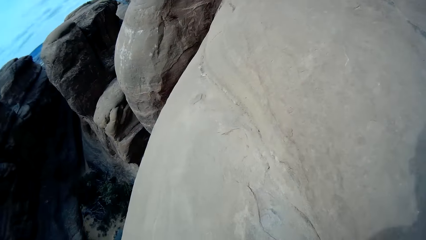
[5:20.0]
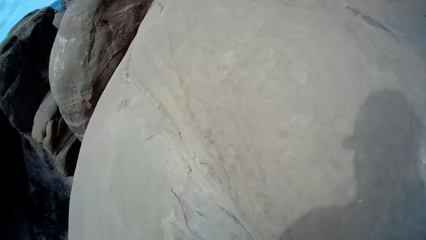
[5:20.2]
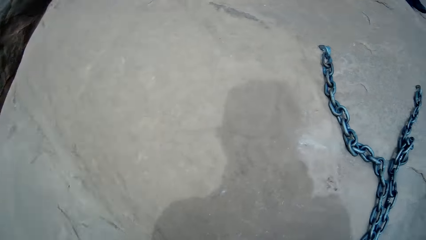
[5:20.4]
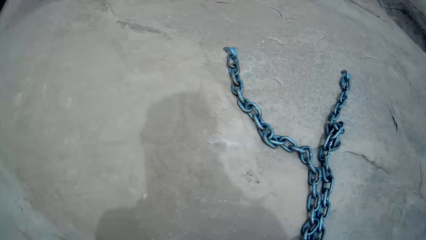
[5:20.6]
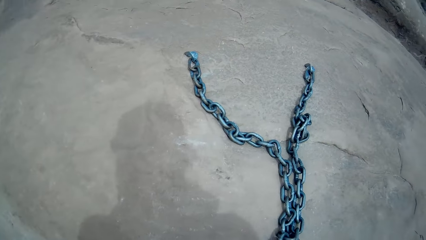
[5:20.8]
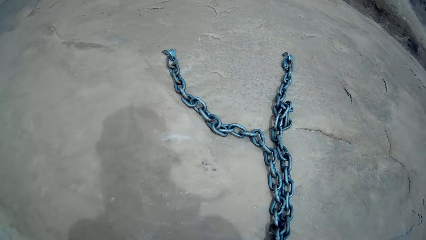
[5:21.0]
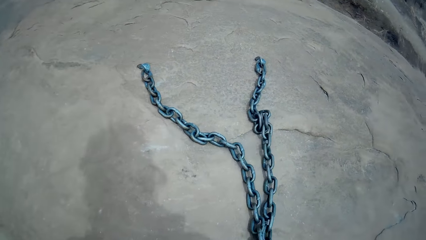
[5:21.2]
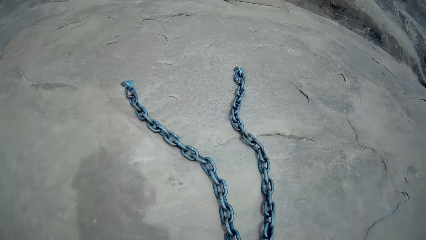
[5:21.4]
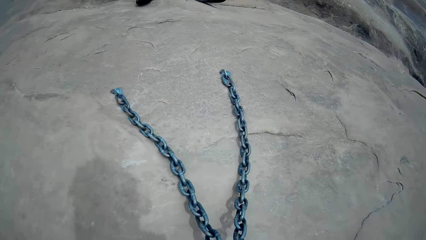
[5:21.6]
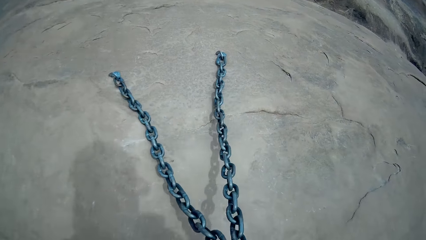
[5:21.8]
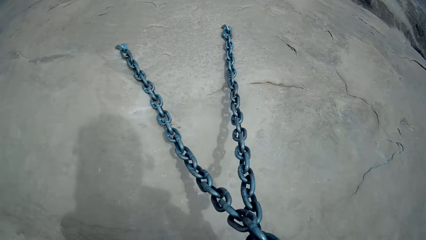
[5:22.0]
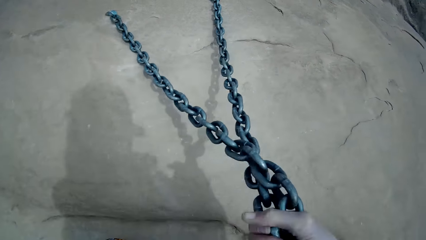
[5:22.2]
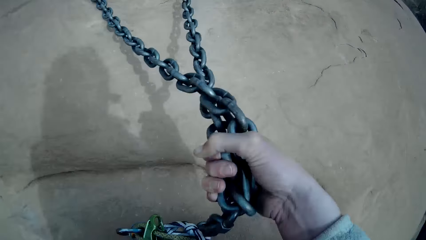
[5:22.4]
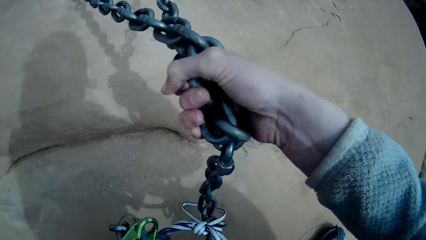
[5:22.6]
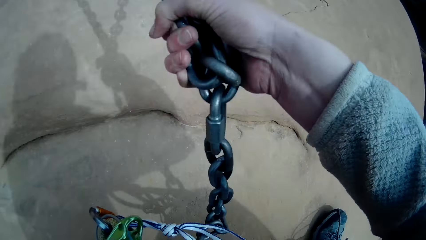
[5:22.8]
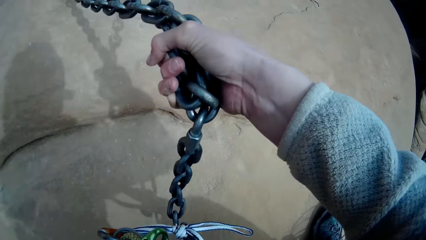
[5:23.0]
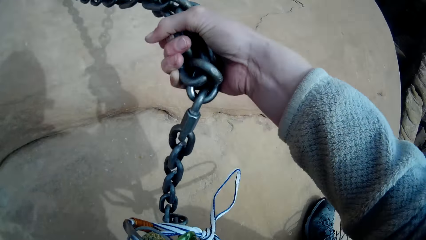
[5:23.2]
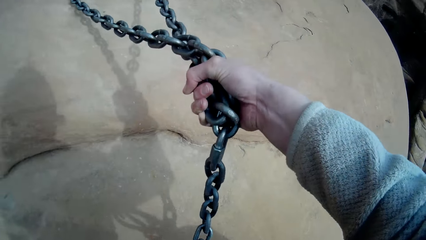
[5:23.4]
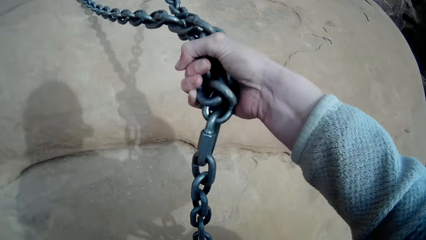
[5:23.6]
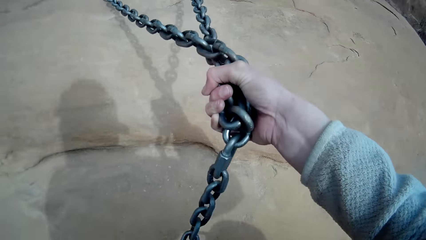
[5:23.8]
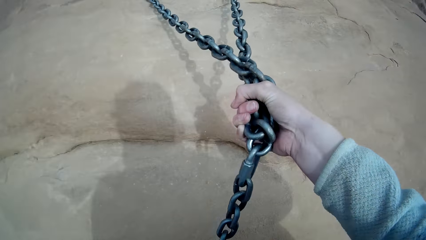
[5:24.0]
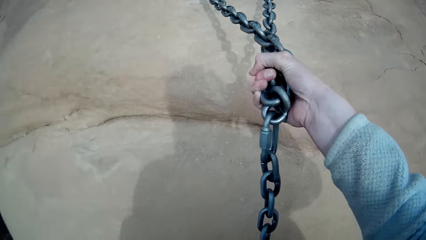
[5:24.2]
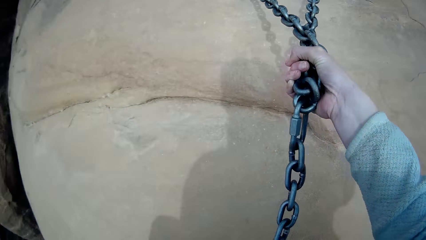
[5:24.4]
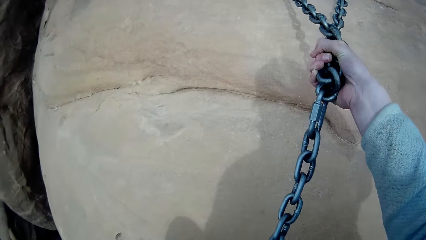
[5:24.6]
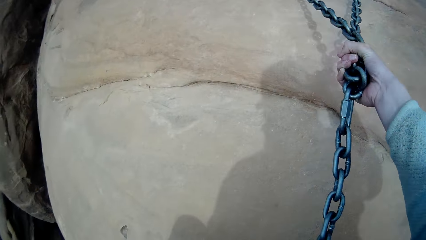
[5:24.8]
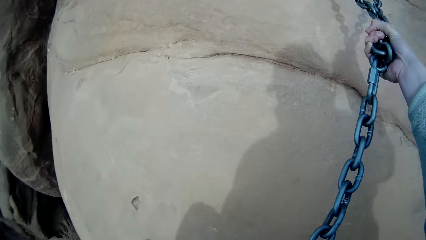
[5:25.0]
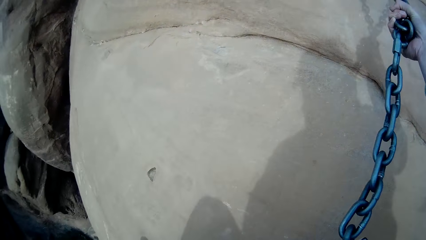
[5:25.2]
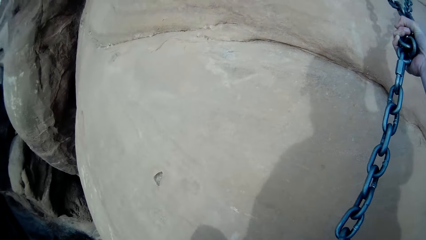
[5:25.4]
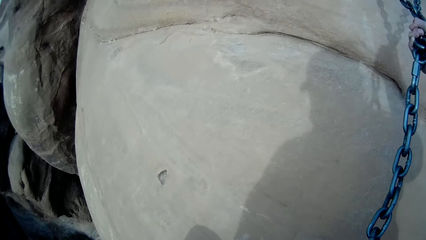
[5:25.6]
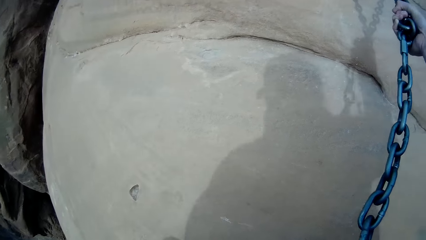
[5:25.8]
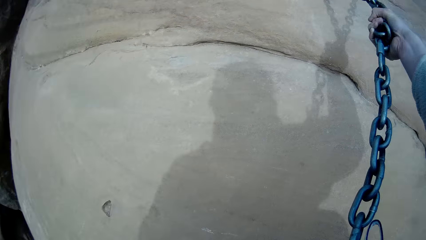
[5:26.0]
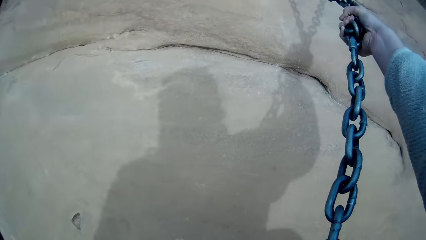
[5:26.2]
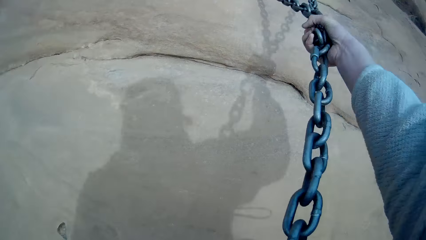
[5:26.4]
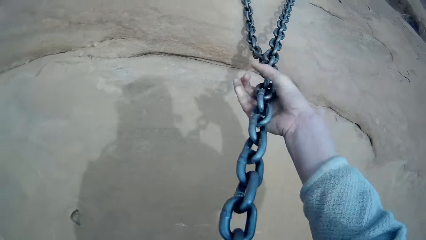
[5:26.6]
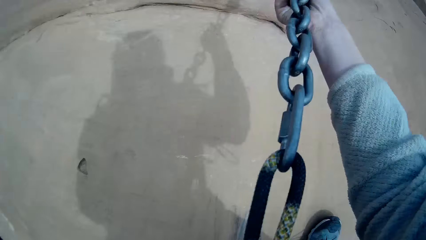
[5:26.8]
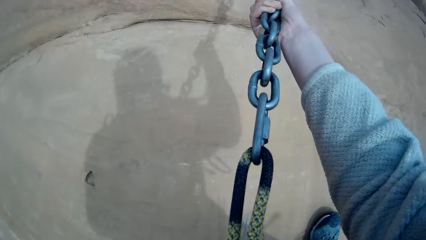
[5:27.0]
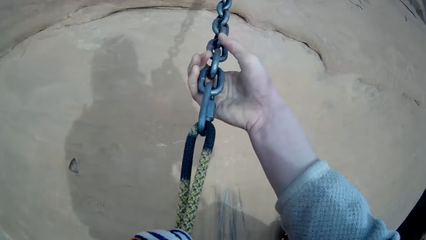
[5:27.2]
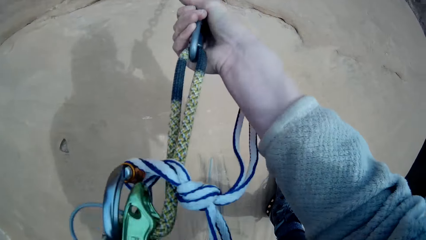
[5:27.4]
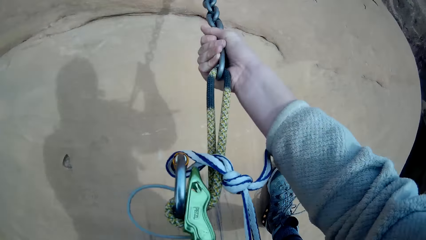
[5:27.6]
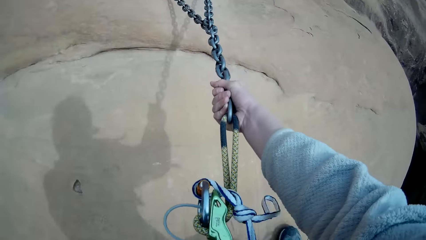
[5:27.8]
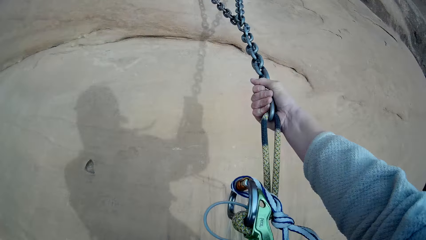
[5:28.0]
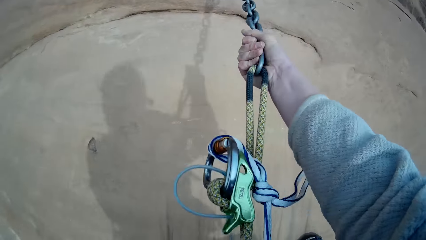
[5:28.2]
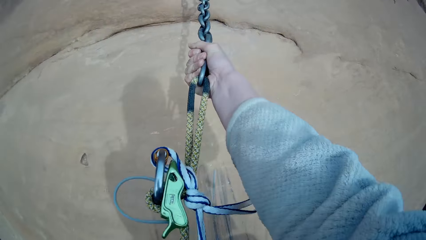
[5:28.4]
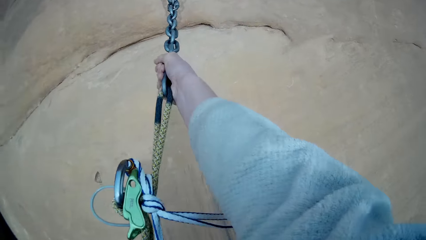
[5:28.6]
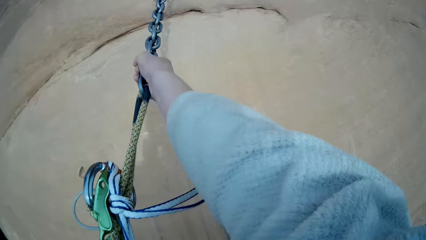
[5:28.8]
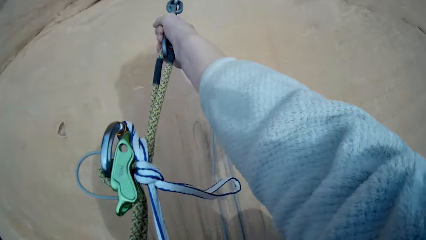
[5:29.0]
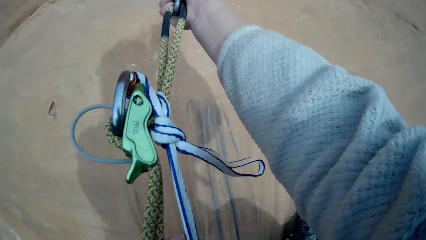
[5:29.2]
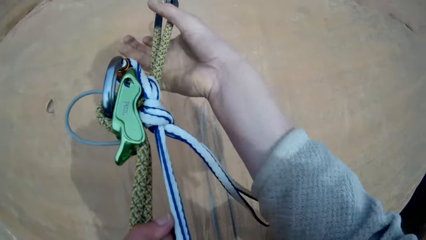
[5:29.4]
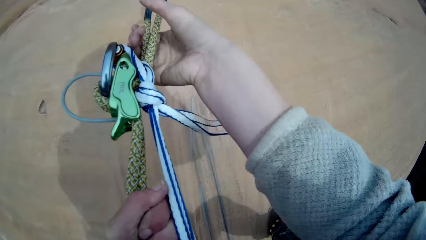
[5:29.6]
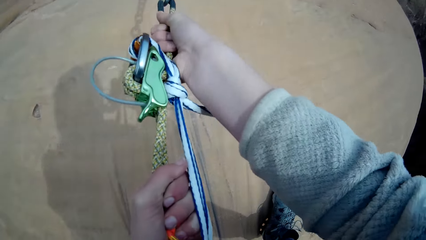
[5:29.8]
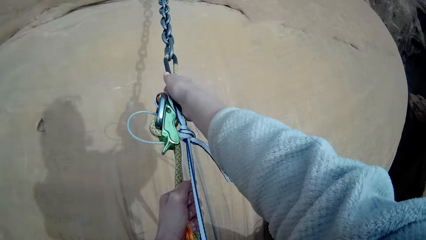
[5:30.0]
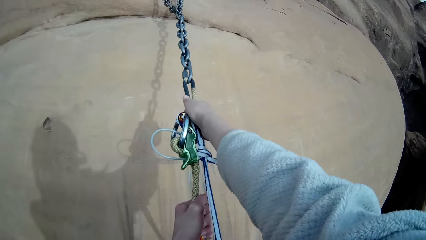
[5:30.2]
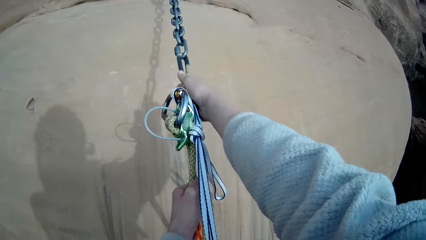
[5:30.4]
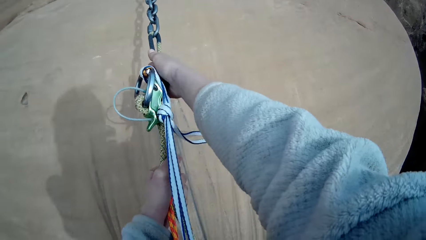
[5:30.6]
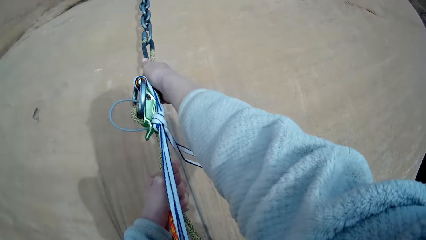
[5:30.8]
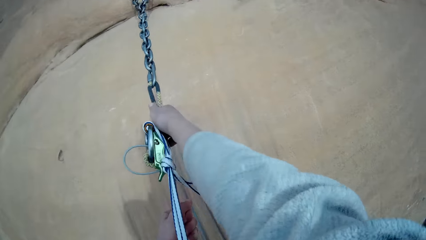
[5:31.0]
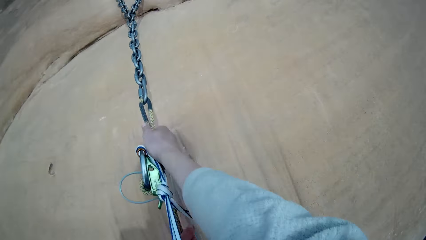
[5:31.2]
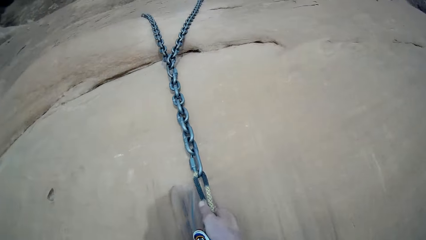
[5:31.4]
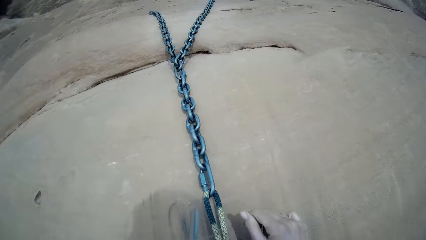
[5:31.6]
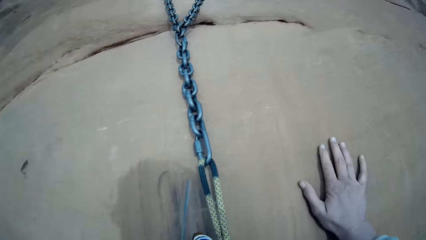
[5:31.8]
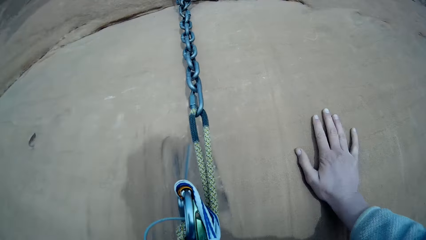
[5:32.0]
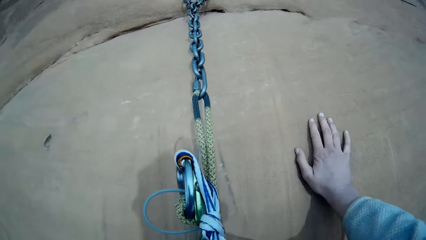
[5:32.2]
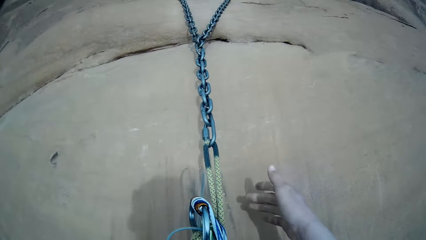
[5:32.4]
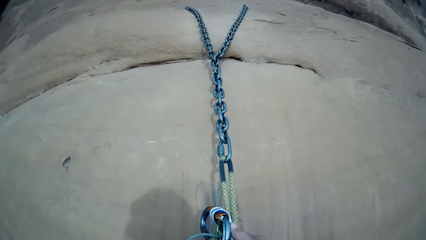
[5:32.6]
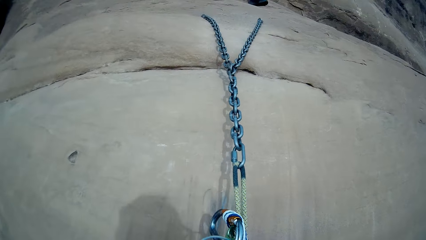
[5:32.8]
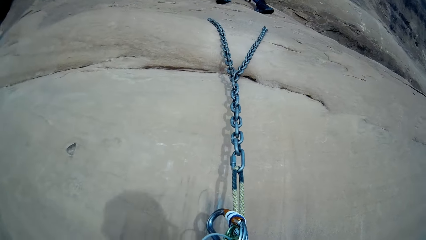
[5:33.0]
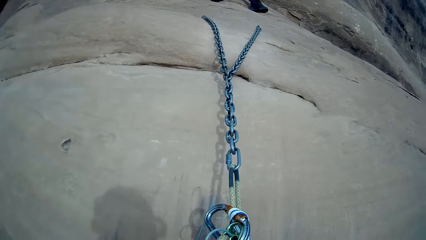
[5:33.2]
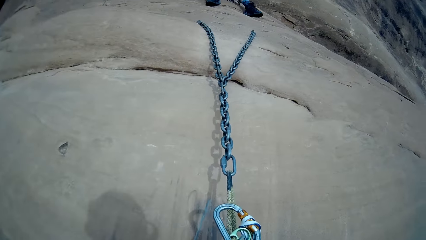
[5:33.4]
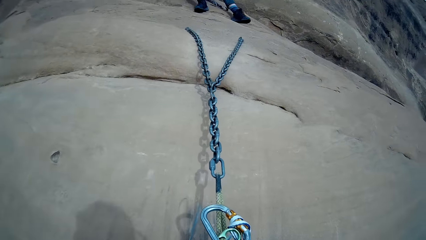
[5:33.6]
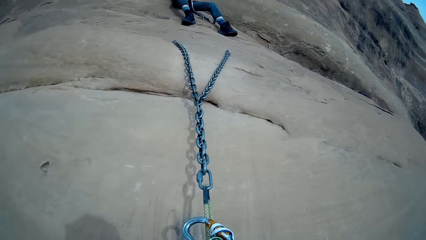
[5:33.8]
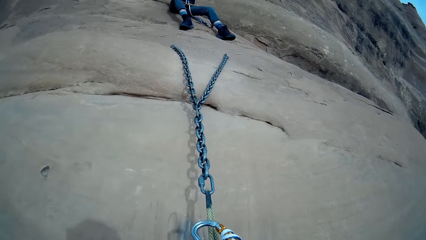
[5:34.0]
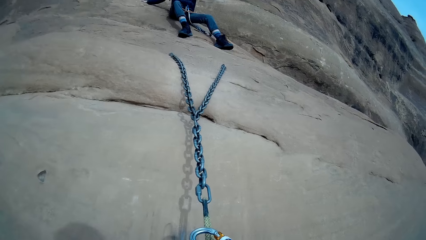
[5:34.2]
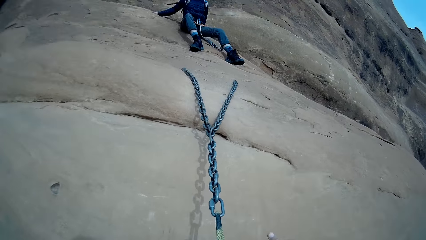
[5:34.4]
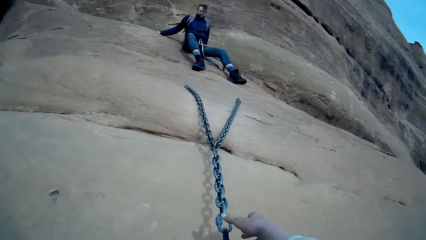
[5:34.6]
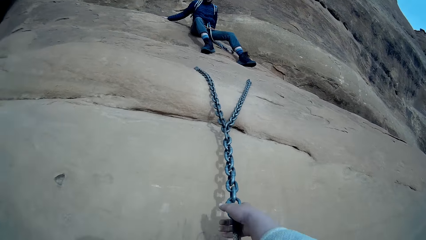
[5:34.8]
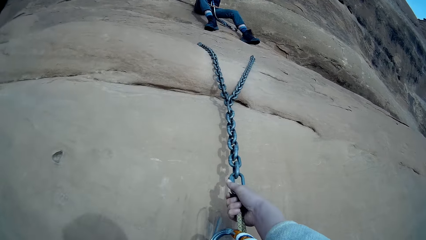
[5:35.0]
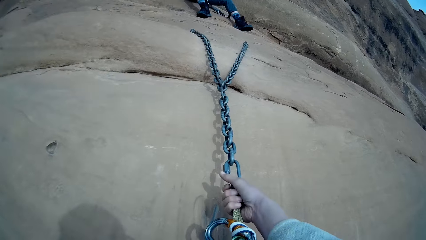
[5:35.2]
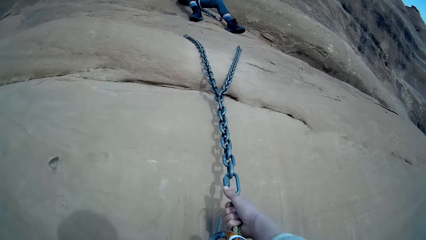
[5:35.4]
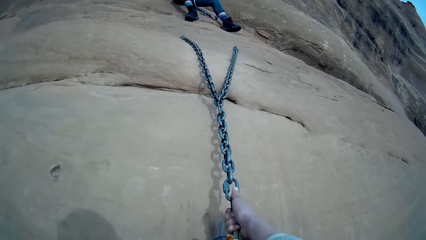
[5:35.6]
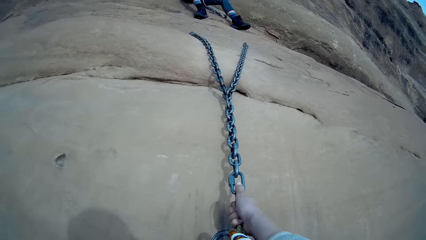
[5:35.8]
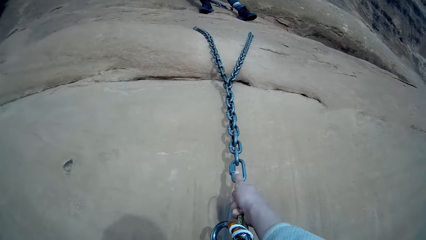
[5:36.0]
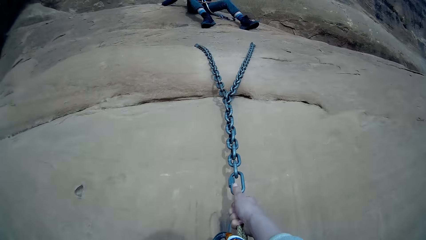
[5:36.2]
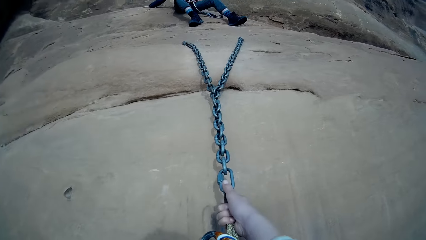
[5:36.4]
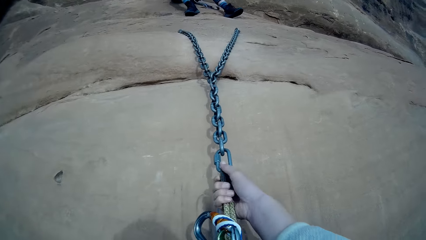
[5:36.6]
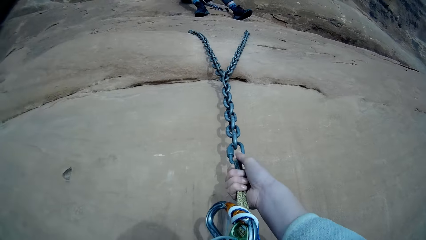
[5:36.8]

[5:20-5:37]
The camera wearer pulls the chain. They attempt a descent from the rock. They rest a hand on the rock.
